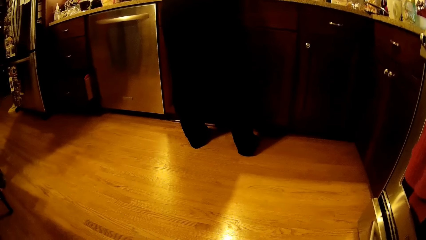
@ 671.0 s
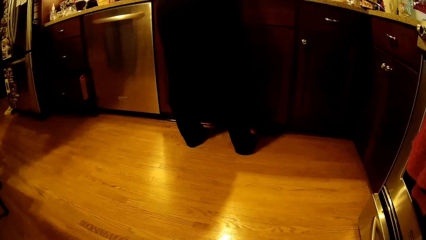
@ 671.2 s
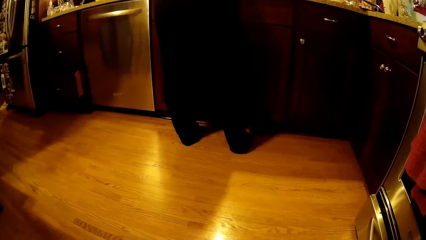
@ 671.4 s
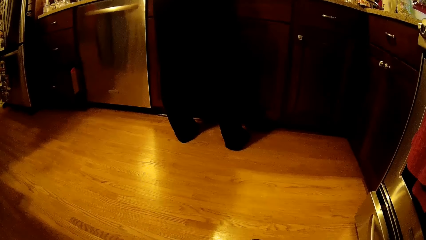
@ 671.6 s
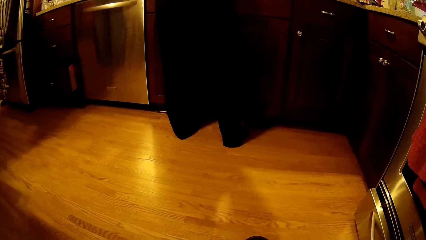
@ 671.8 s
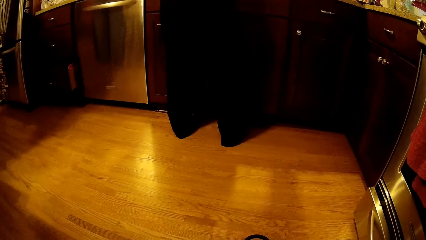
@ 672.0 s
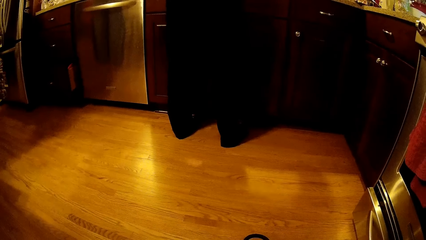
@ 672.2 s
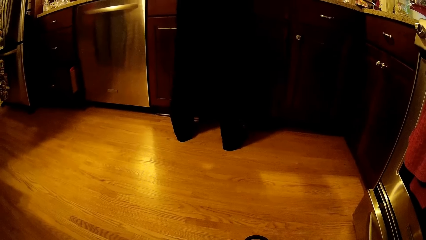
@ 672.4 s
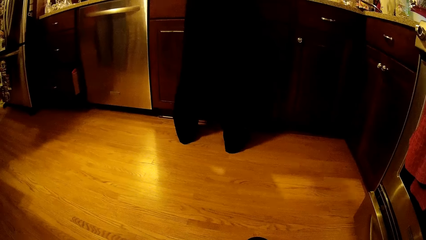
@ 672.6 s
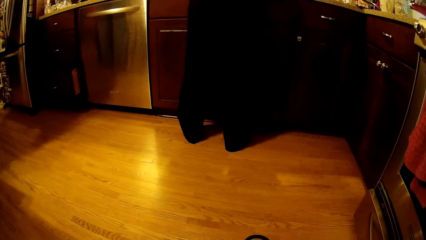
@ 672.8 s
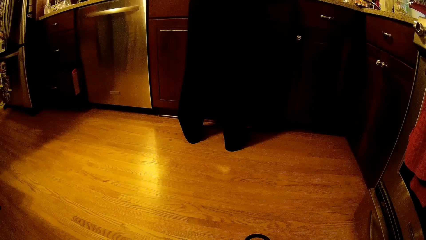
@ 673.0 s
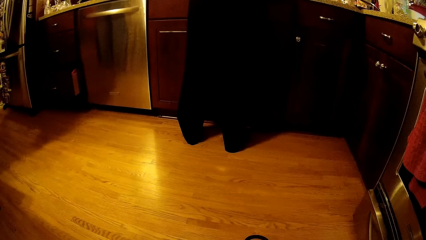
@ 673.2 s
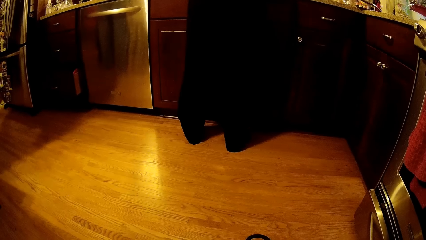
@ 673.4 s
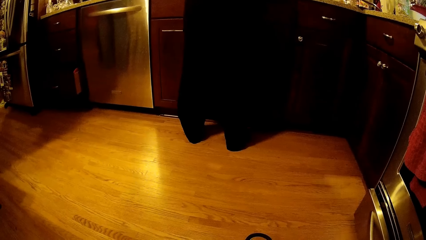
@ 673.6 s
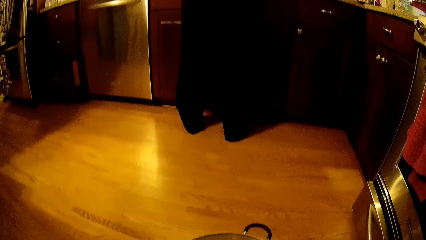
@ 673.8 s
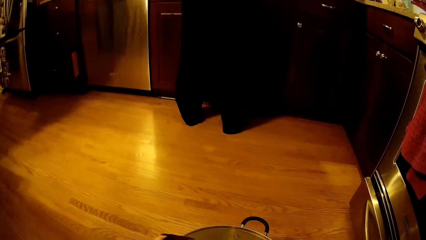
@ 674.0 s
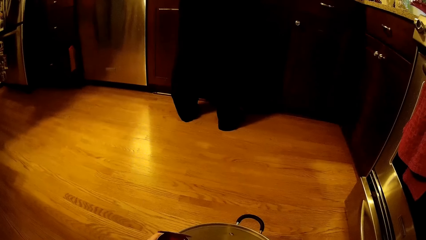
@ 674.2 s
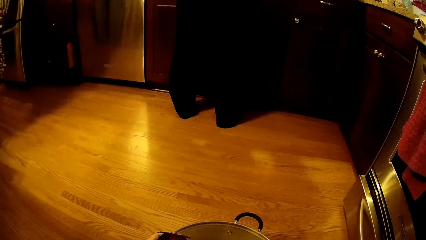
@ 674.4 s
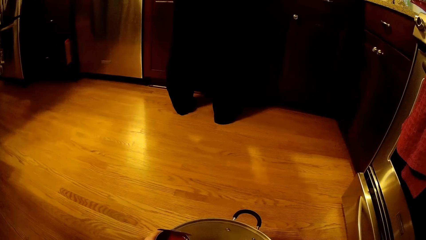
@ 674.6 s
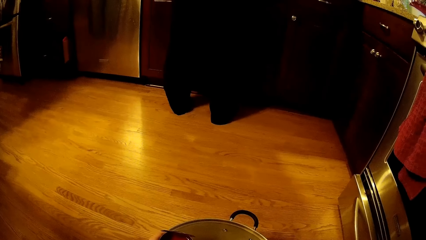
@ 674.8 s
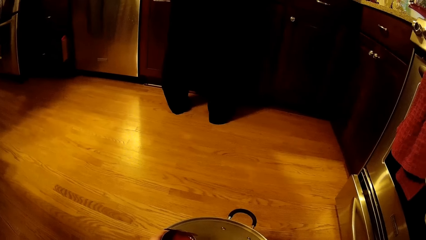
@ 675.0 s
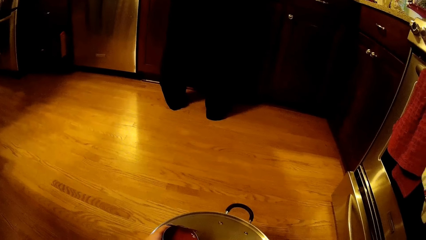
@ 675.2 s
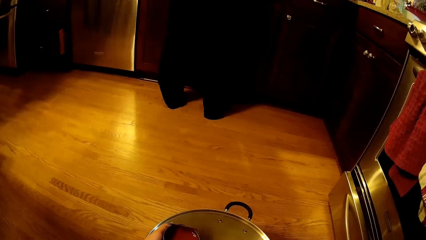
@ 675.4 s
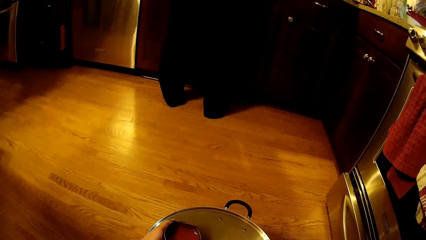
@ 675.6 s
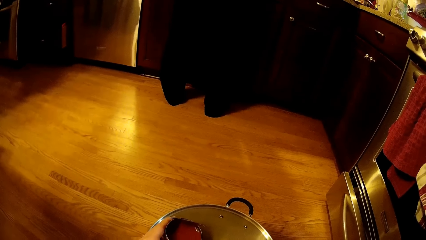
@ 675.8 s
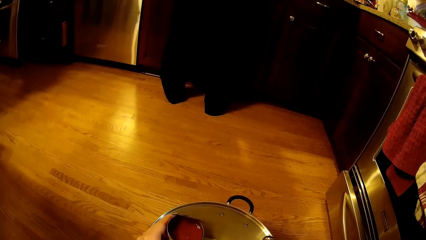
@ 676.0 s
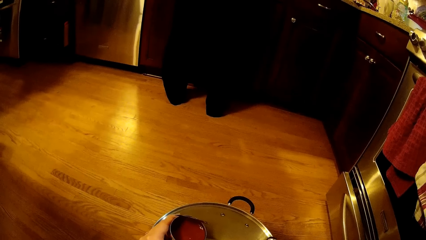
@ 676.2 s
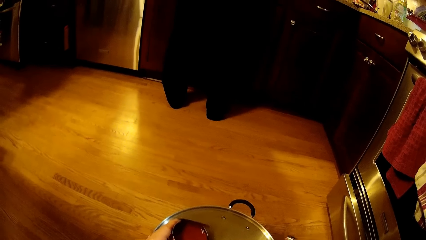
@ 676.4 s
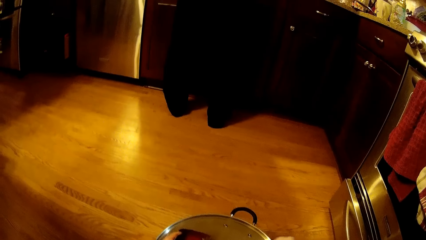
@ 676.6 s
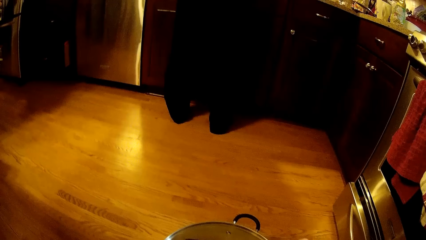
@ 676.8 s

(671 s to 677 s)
The camera wearer looks down.

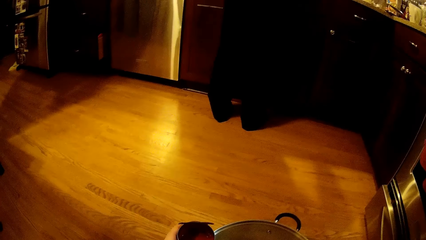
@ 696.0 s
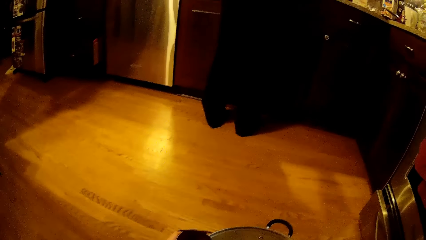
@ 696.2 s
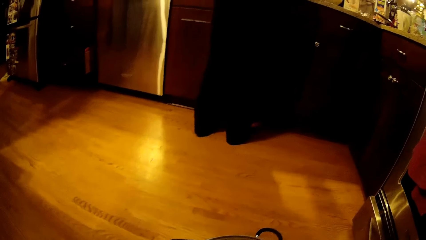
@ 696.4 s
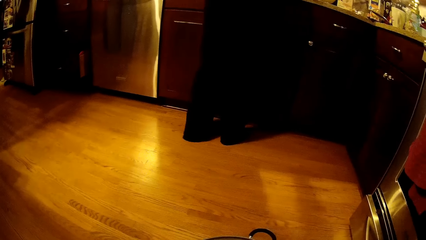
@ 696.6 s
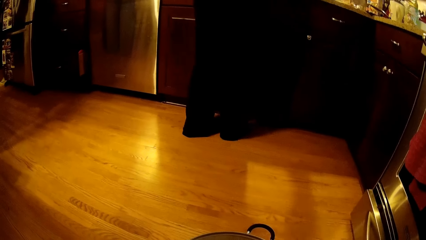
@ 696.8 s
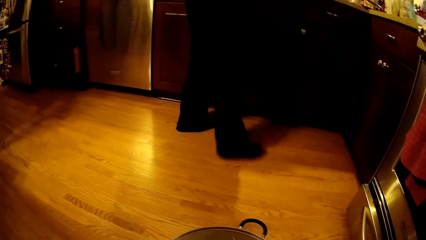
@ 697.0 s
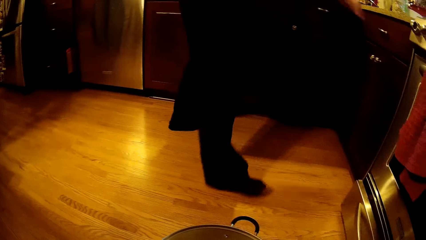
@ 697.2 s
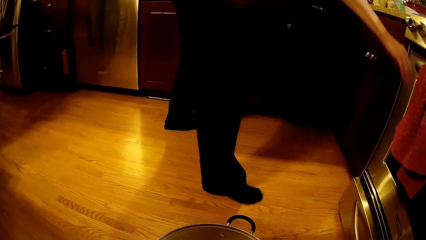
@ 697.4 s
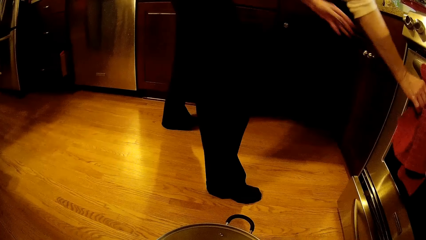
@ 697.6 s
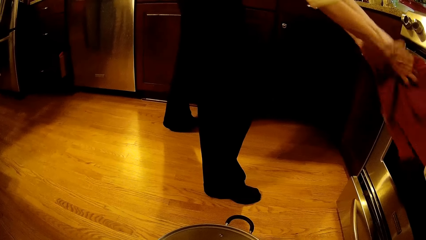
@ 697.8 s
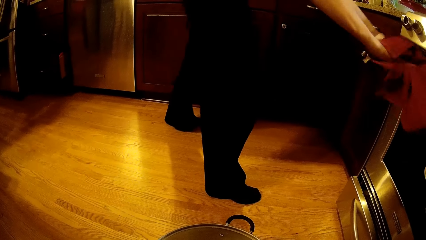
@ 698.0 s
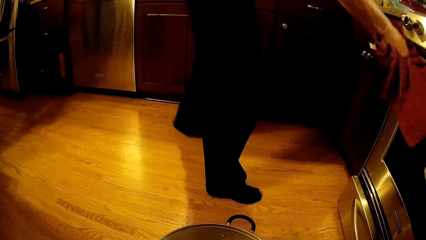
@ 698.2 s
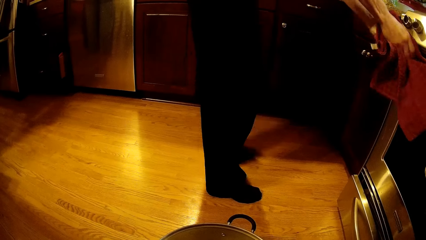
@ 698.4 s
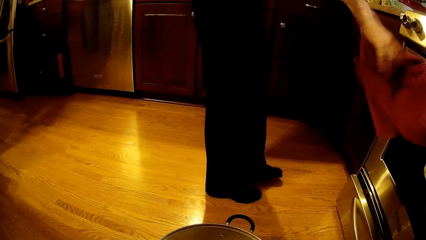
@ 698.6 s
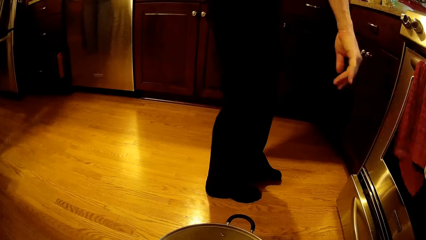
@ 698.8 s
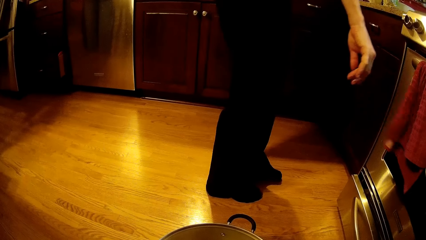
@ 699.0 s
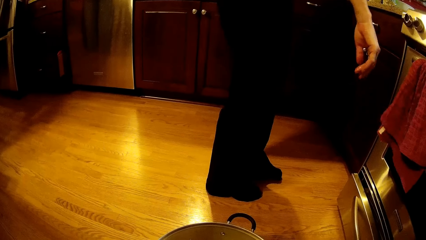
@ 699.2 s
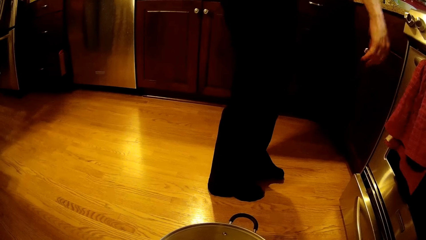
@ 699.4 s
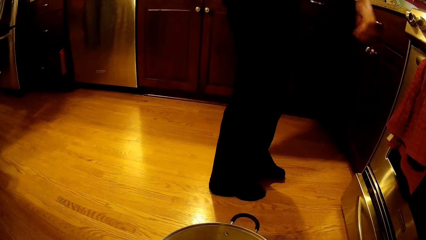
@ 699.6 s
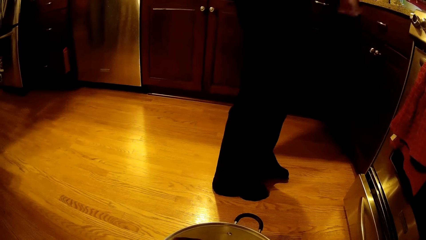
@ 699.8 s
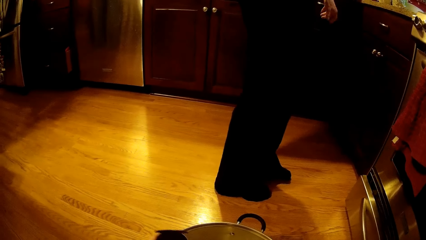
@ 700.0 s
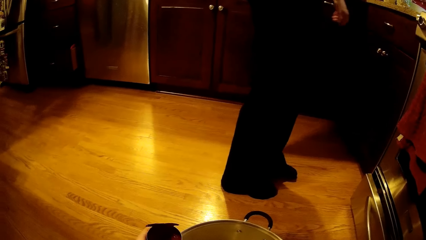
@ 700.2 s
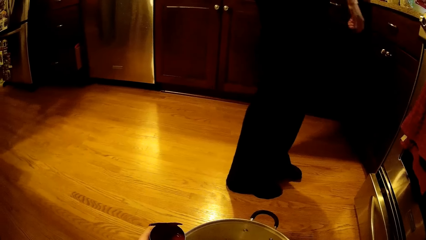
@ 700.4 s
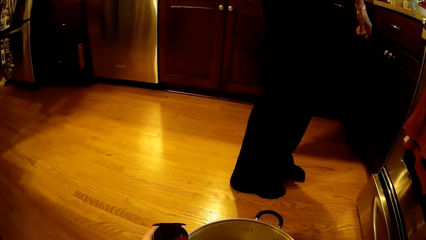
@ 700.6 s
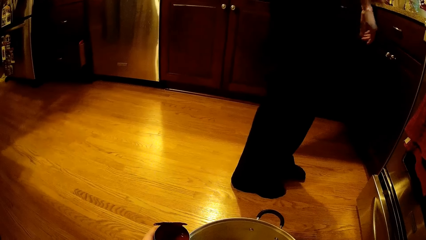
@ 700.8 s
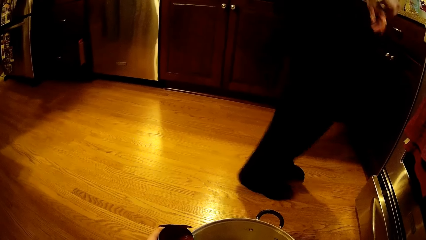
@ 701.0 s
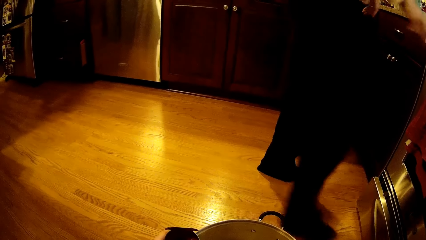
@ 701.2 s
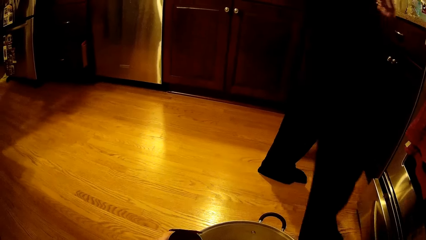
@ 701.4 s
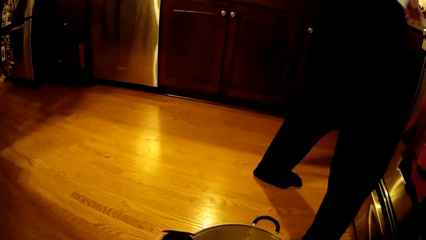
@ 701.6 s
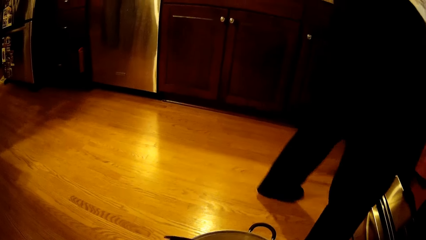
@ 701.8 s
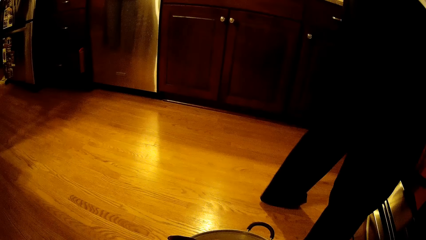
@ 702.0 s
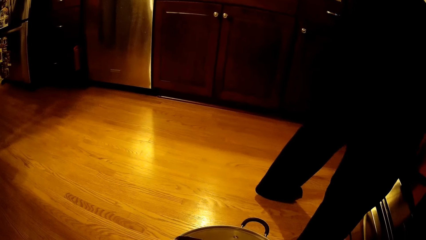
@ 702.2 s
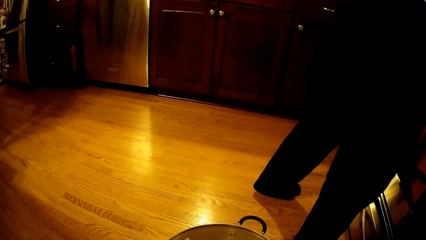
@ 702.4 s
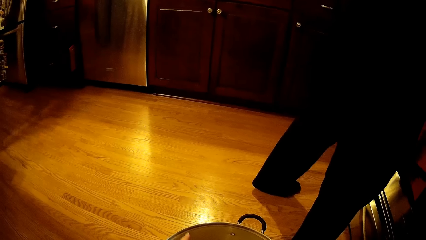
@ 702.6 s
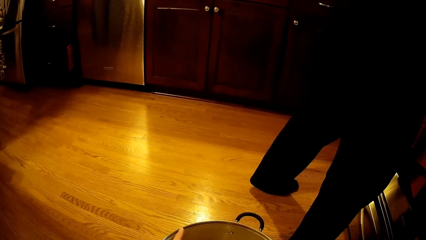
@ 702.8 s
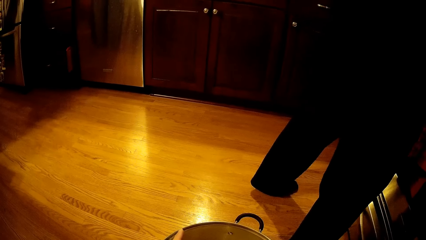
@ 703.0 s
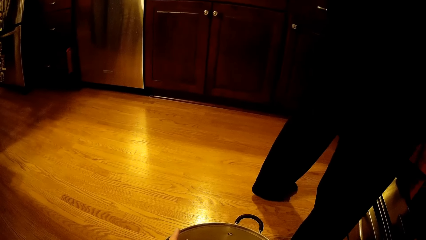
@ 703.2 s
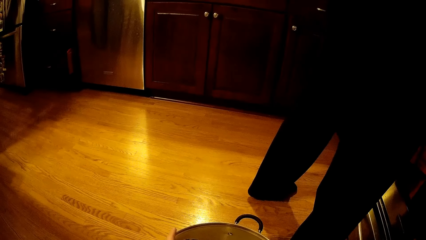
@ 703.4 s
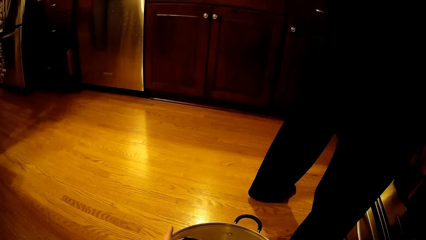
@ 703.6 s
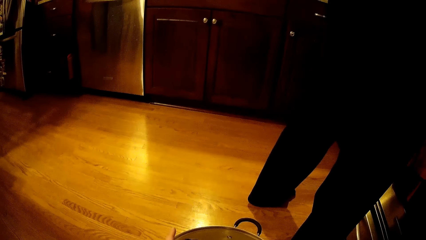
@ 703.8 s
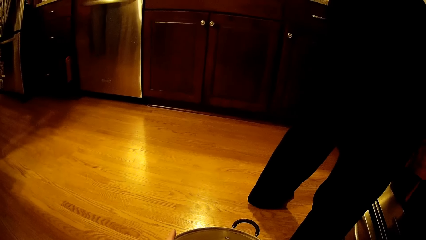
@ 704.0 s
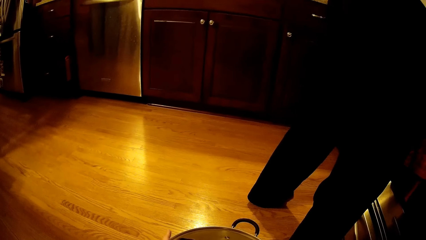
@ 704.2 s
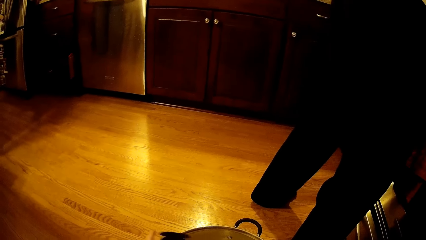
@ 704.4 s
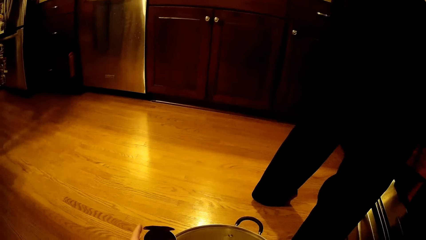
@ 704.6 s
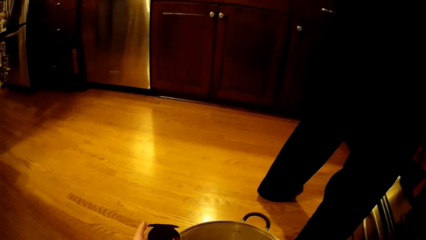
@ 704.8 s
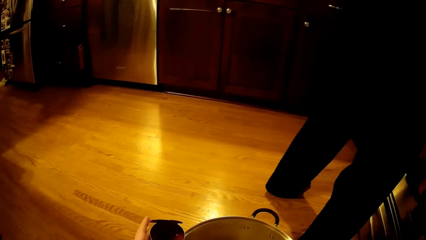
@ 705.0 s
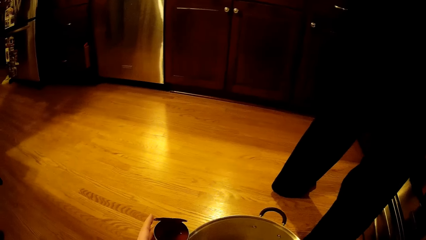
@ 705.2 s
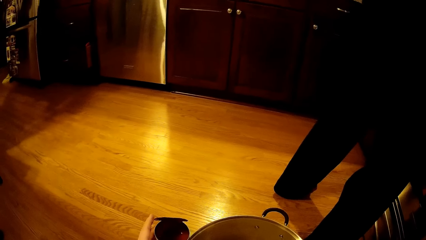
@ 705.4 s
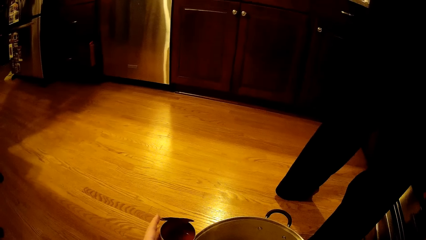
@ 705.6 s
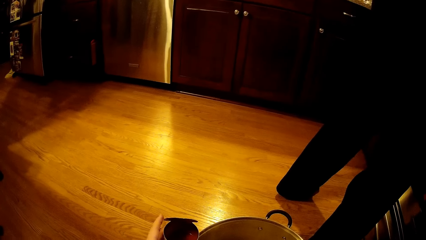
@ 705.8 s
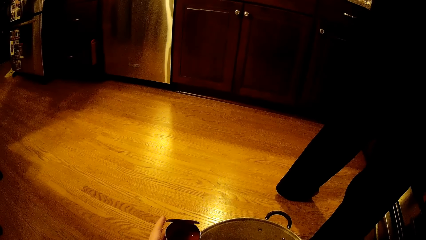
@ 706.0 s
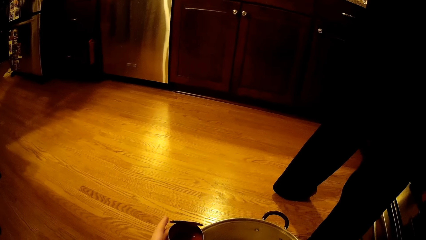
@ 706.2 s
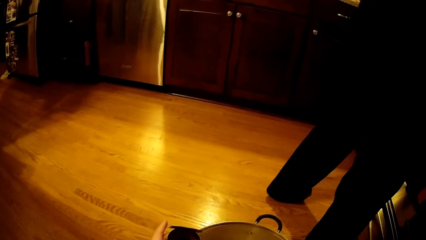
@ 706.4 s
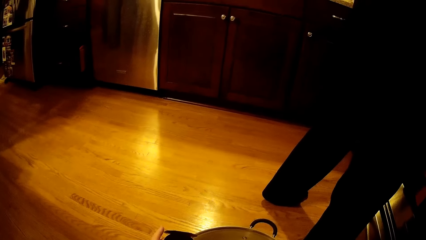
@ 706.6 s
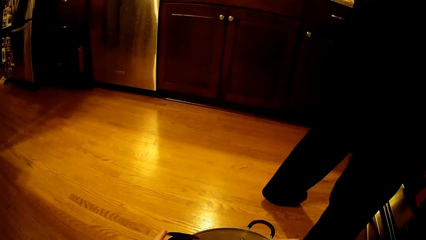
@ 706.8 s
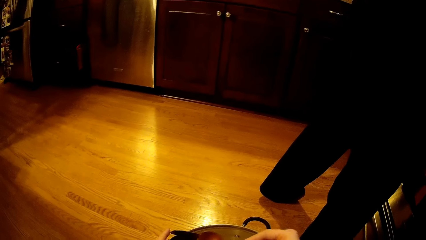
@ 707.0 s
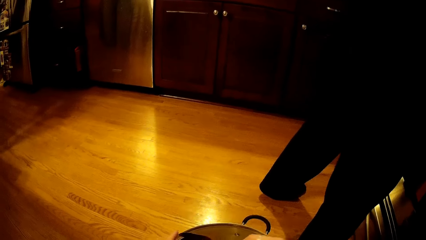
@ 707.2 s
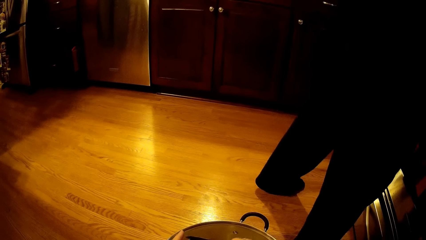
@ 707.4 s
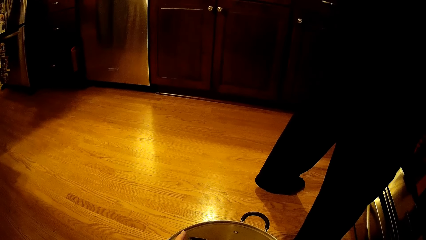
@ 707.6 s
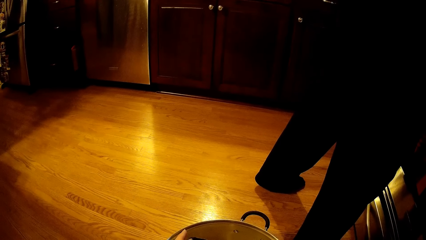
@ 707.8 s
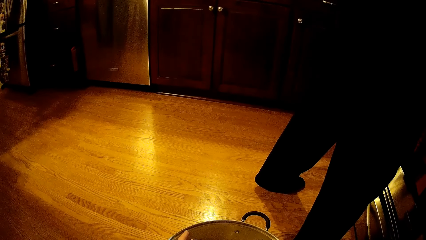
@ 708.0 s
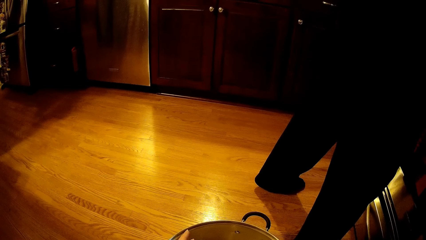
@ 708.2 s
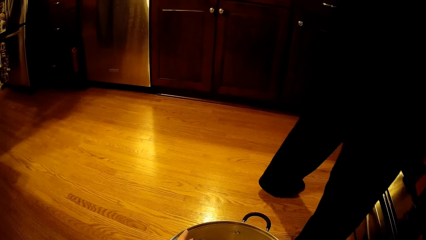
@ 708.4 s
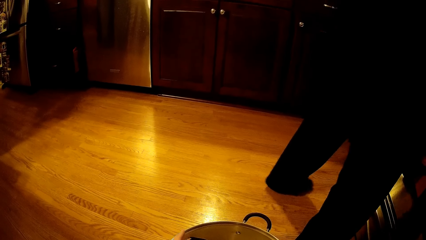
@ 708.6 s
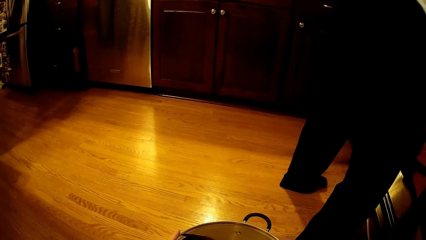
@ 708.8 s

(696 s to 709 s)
A woman grabs a hand towel. She dries her hands. The camera wearer looks around. The woman pulls her top down.
